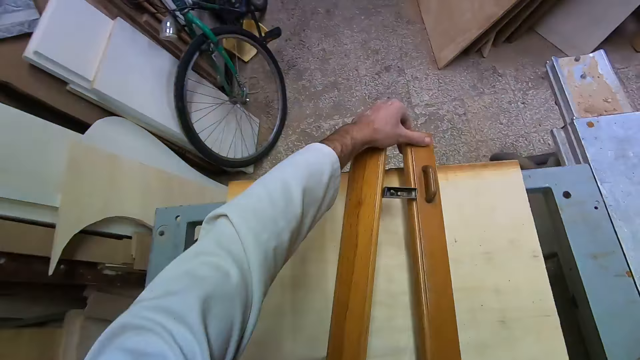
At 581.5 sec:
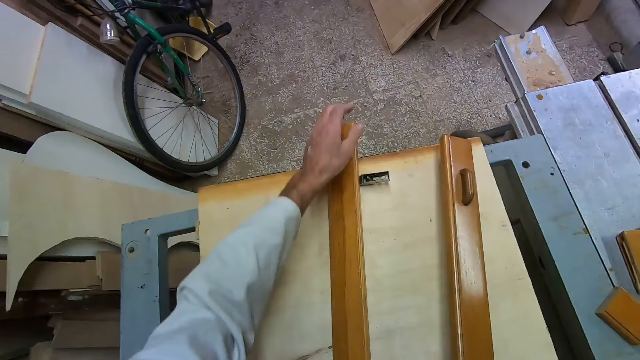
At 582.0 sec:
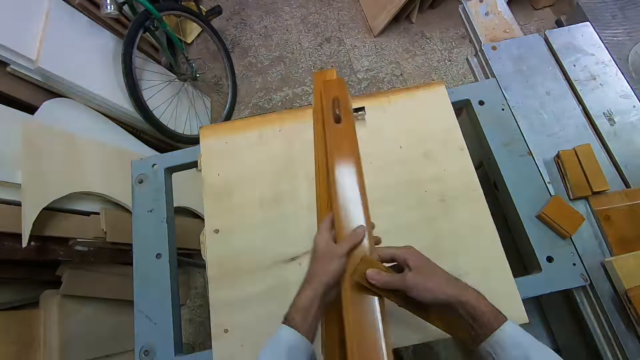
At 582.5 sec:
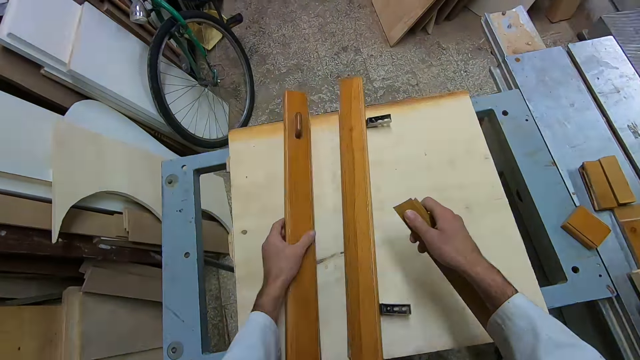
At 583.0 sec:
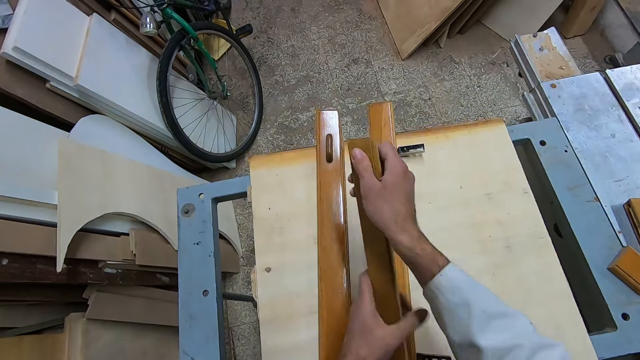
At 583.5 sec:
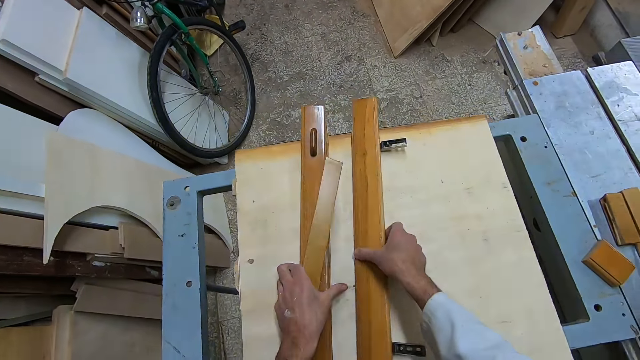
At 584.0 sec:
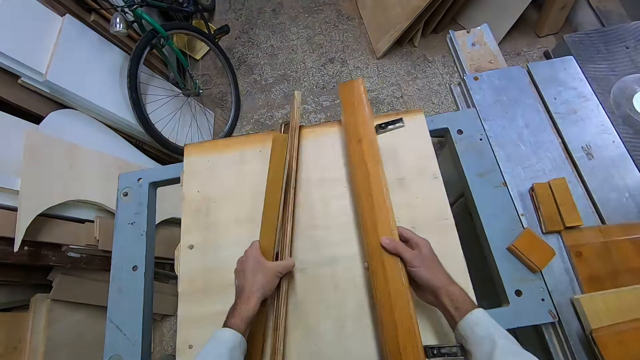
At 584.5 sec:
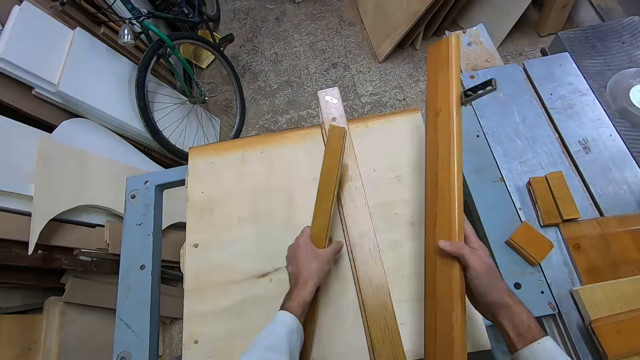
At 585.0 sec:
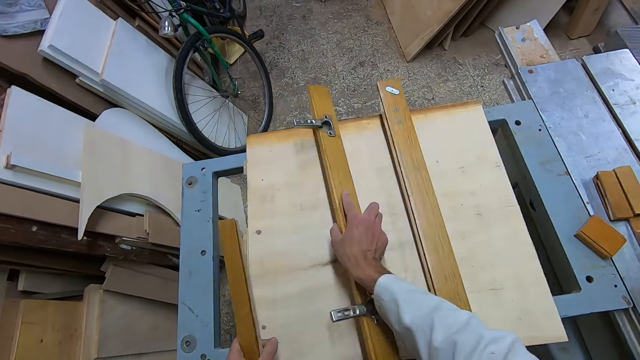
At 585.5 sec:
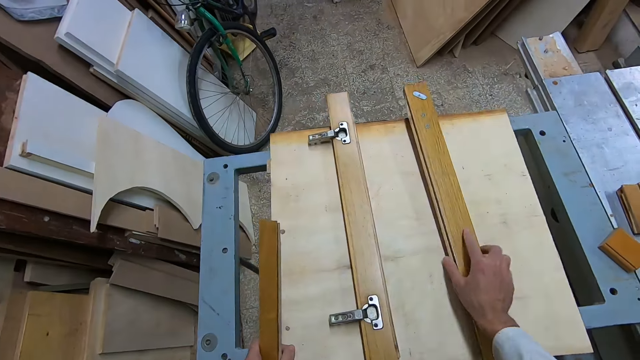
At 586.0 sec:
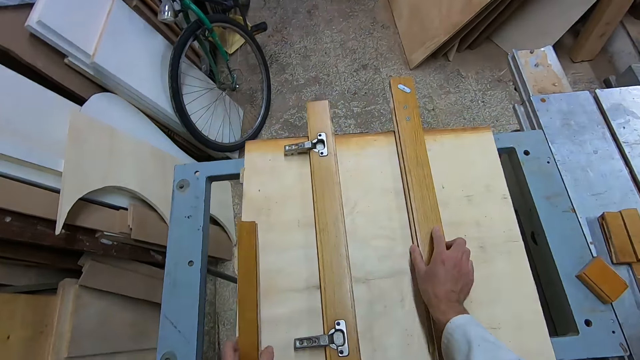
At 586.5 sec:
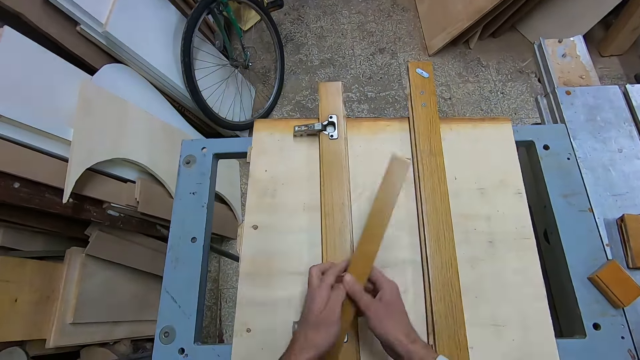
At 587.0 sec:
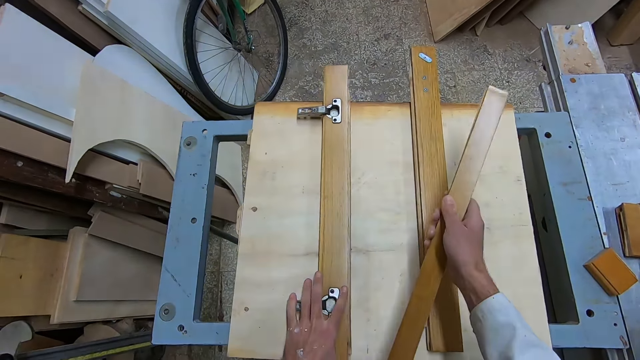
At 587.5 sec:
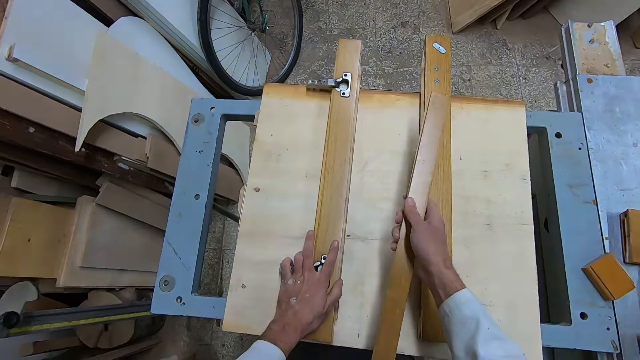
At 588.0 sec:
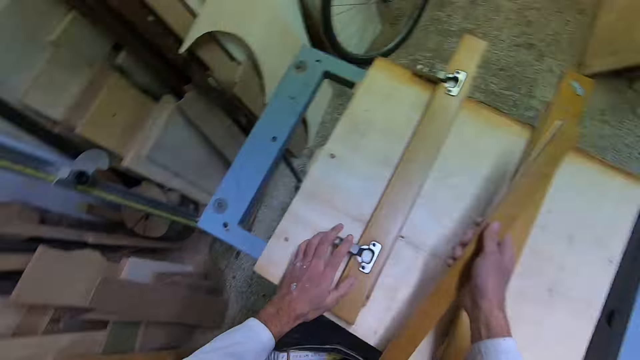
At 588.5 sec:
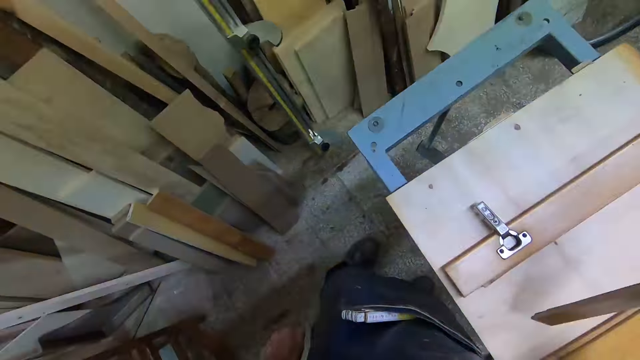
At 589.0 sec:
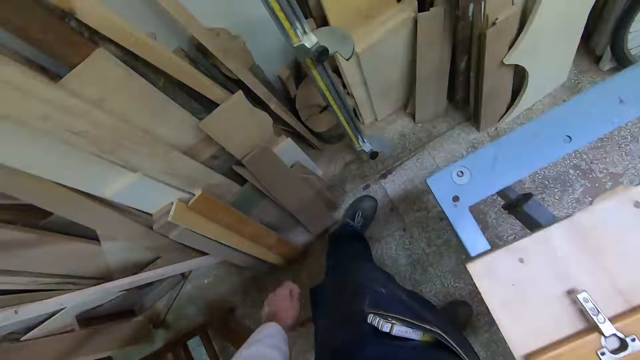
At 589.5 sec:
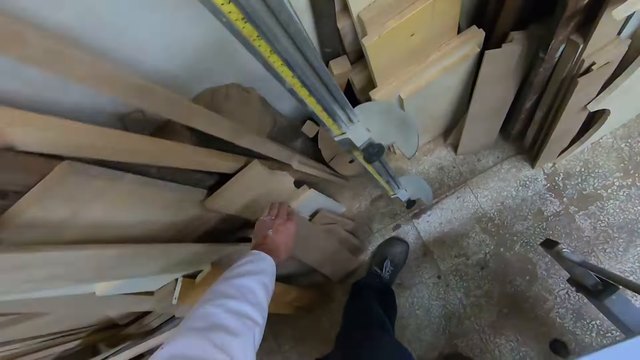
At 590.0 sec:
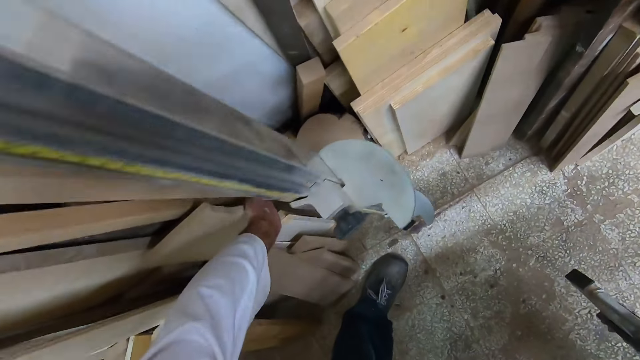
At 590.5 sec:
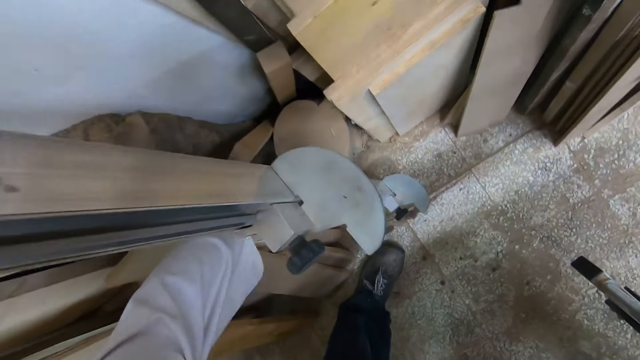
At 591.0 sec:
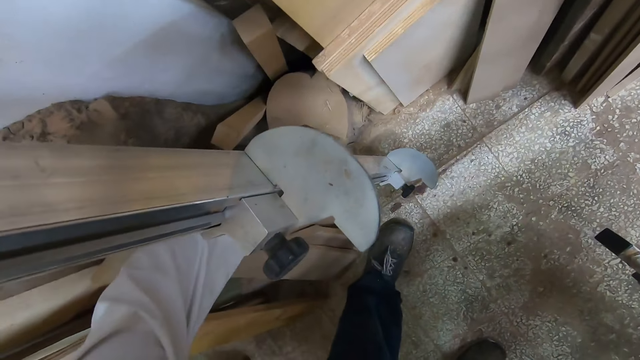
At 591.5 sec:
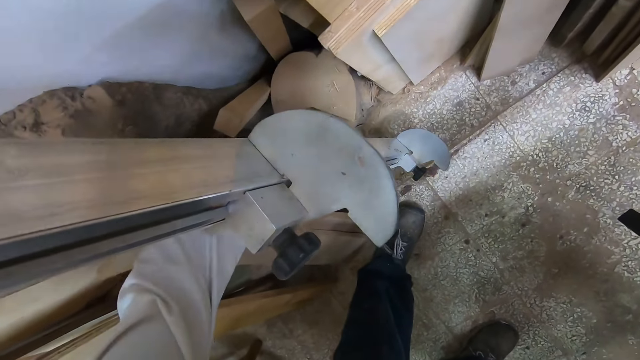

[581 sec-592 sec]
The camera wearer places the wood on top of another wood on the plank surface. They move the wood with the left hand and hold the wood with the other hand. They place the wood on top of the other wood. They pass the wood from the right to the left hand. They hold the wood with the other hand. They pick woods with the right hand and pick woods with the left hand. They hold a piece of wood. They lift the wood and drop the wood with the left hand. They drop the wood with the right hand on top of the other wood. They adjust the wood with the right hand. They move the wood. They hold the wood with the other hand. They move the wood with the left hand.

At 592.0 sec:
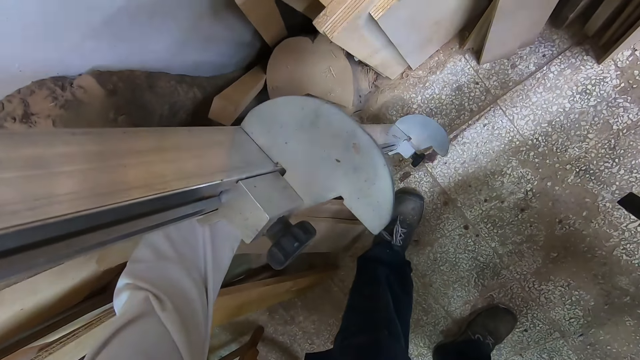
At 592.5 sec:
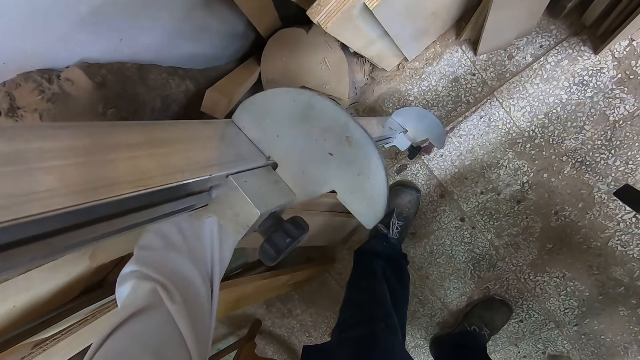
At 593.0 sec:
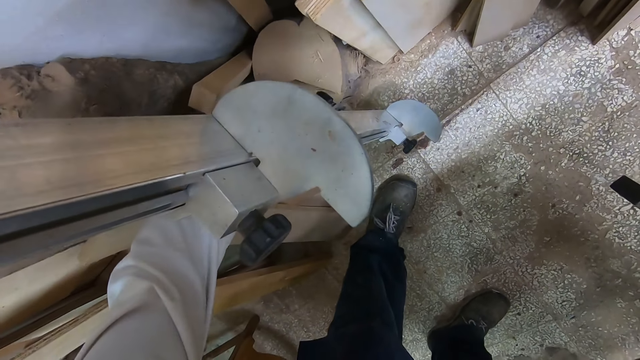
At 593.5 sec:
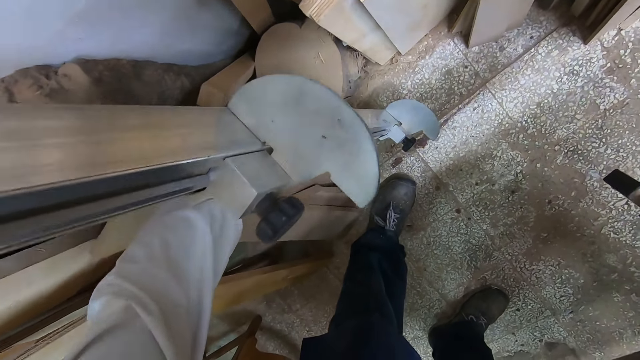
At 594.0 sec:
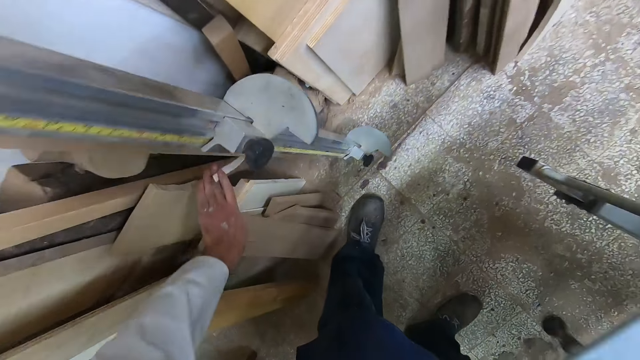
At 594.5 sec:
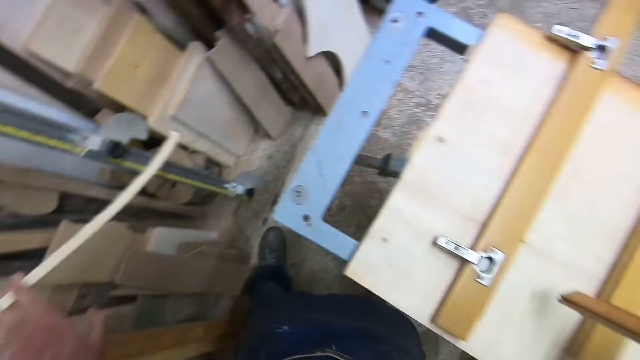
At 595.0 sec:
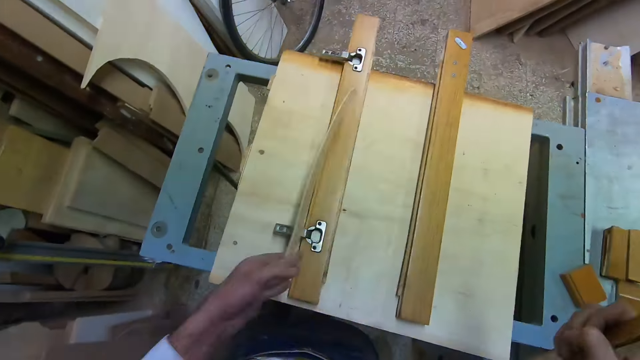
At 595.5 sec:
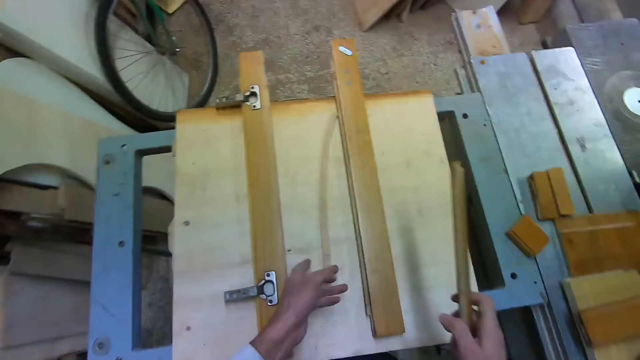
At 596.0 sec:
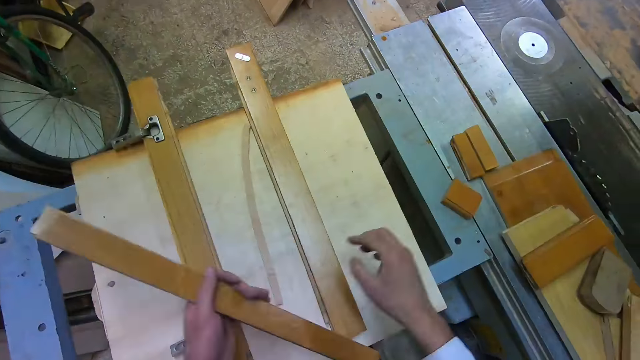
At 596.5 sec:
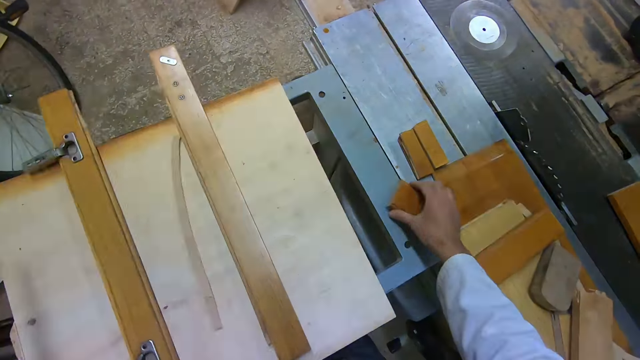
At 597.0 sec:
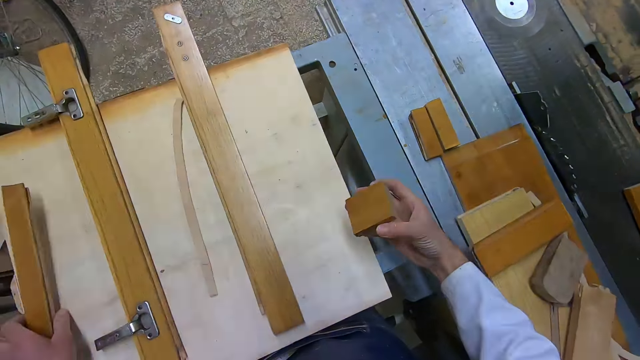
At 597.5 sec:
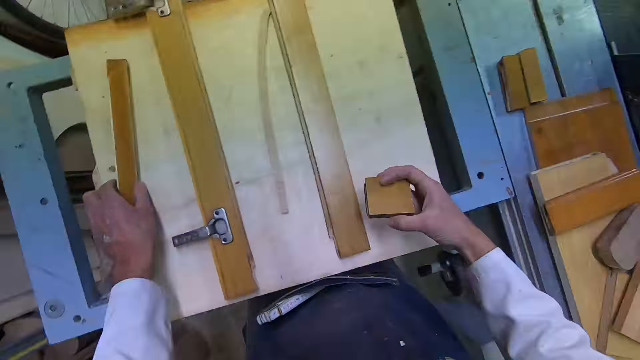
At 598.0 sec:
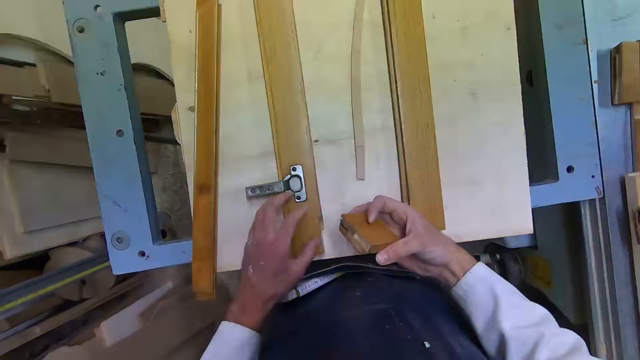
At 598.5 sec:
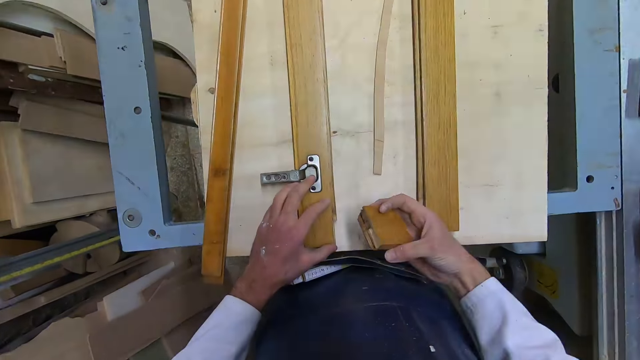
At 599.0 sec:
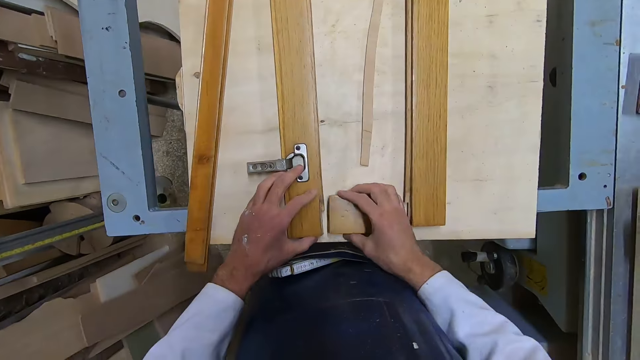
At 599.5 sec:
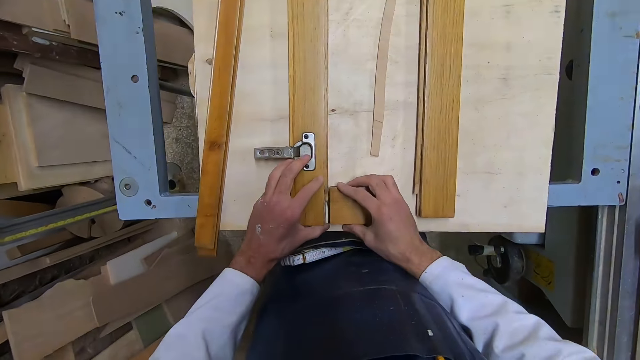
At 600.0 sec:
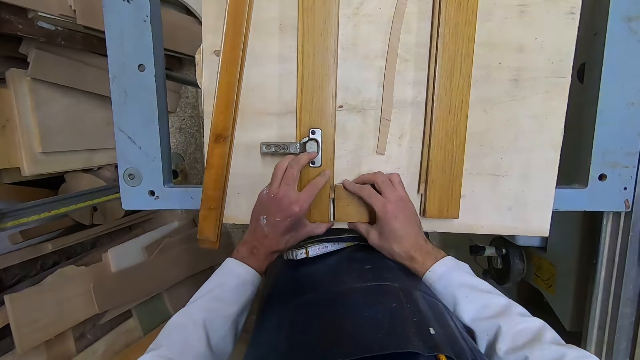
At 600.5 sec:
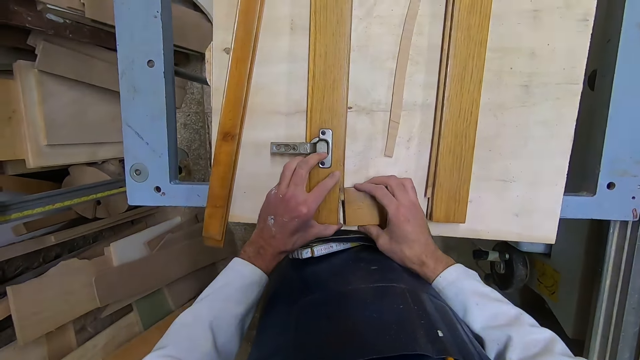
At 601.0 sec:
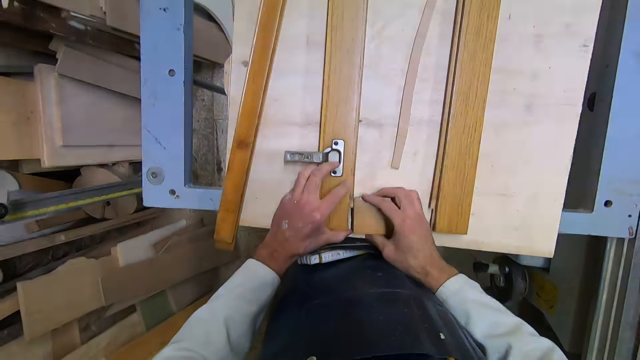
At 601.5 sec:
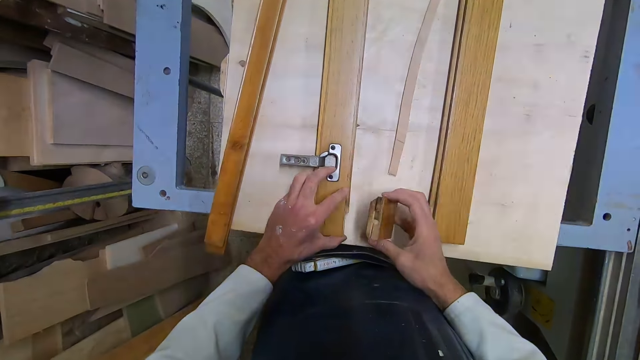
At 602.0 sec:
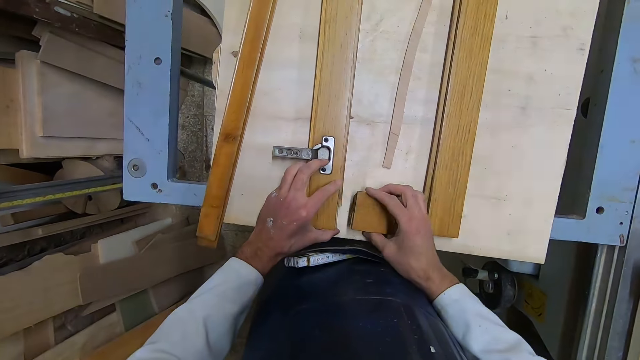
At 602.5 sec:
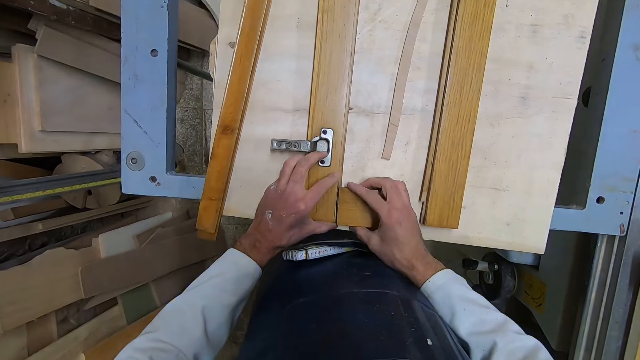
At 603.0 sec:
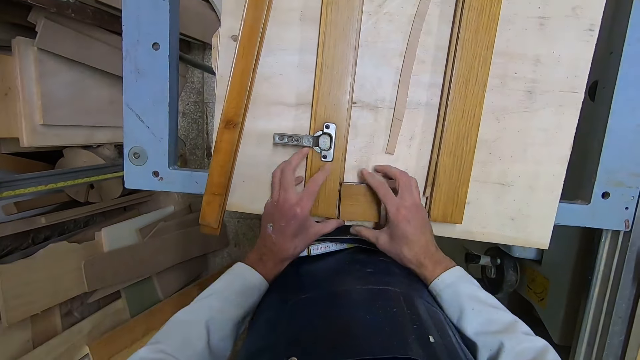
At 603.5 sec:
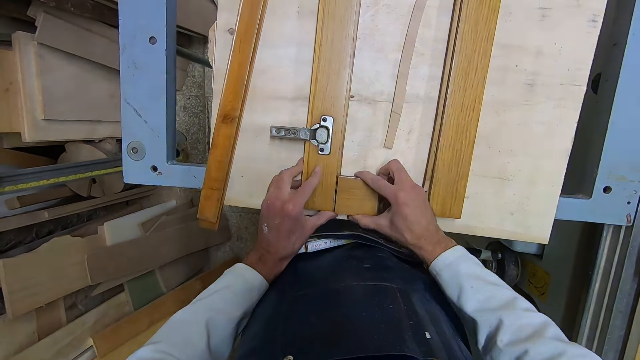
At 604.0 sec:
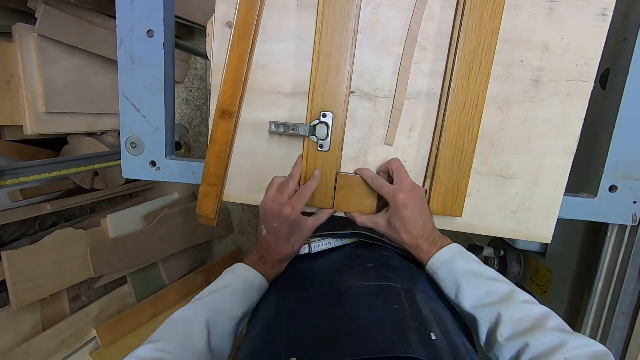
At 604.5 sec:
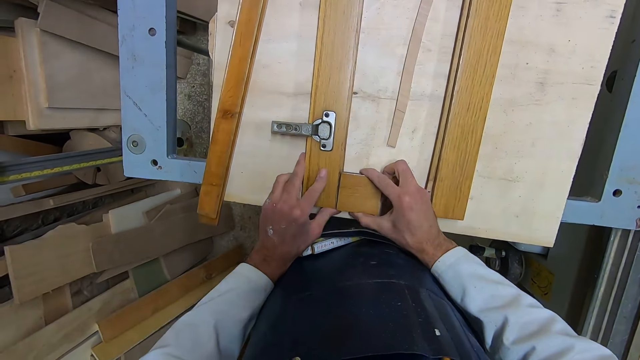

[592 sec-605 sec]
The camera wearer picks a piece of wood with the left hand. They lift the wood. They place the wood on top of the other table with the left hand. They pass the wood from the right to the left hand. They pick a piece of wood with the right hand. They hold the wood with the other hand. They place the wood on top of the other table. They hold the wood with the left hand. They attach the wood with the right hand. They align the pieces of wood together. They look at the wood. They align the pieces of wood together.
